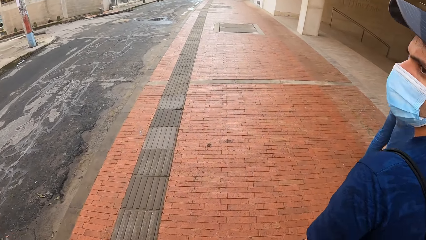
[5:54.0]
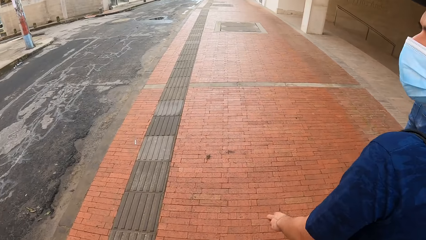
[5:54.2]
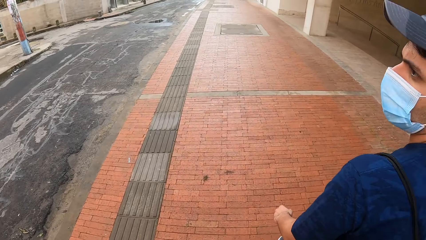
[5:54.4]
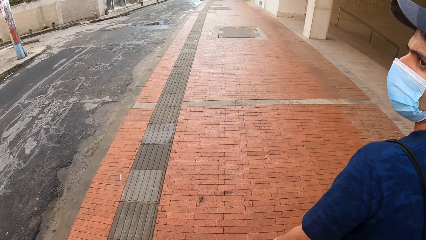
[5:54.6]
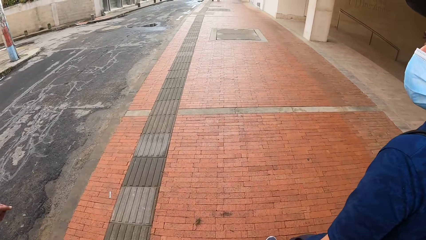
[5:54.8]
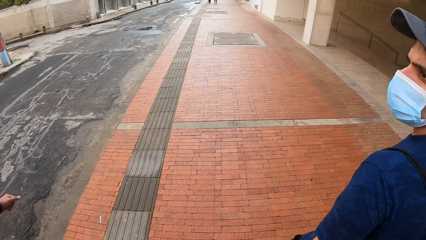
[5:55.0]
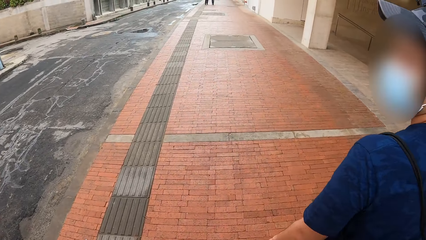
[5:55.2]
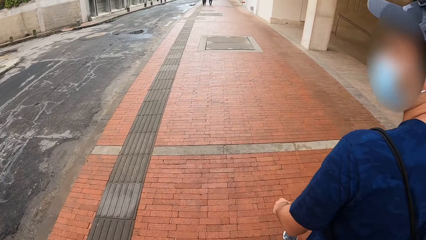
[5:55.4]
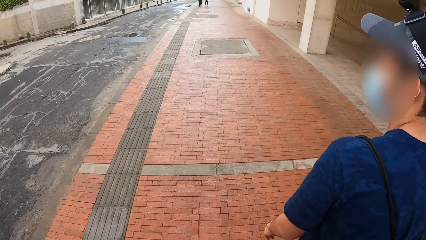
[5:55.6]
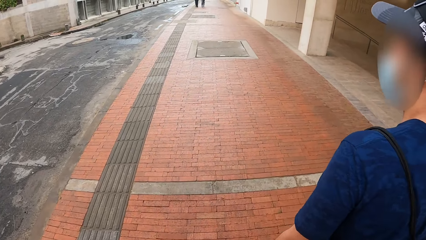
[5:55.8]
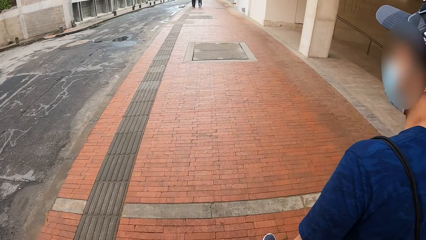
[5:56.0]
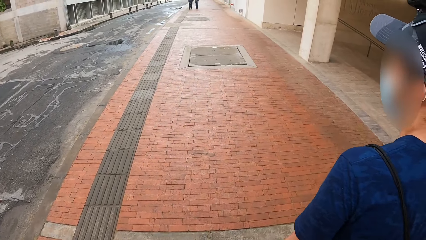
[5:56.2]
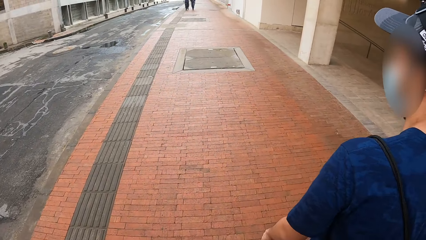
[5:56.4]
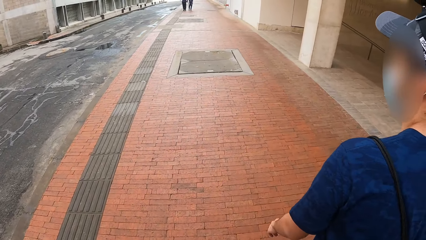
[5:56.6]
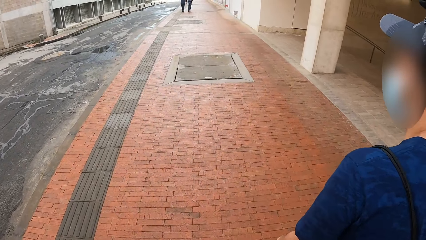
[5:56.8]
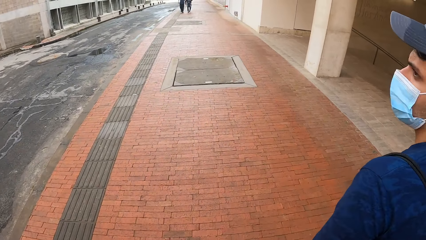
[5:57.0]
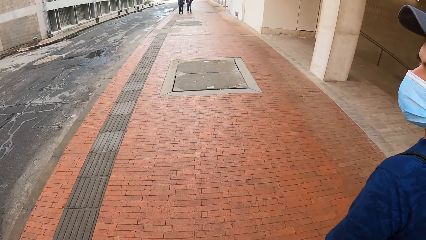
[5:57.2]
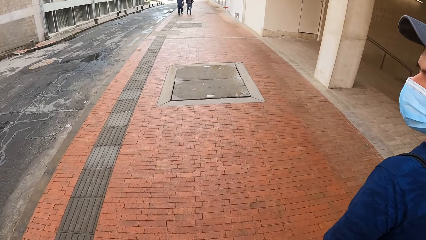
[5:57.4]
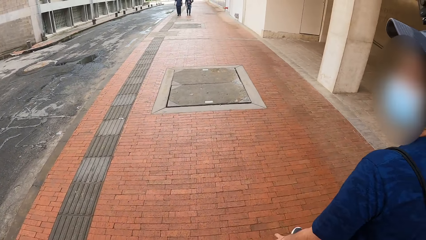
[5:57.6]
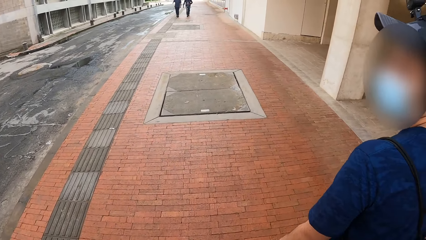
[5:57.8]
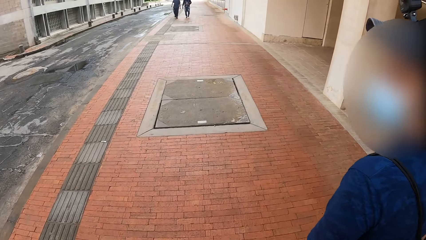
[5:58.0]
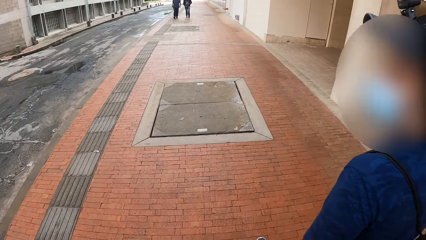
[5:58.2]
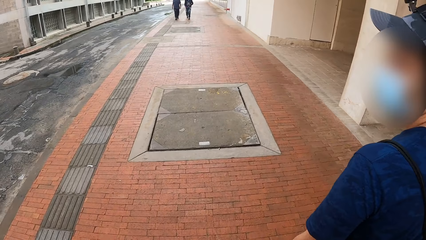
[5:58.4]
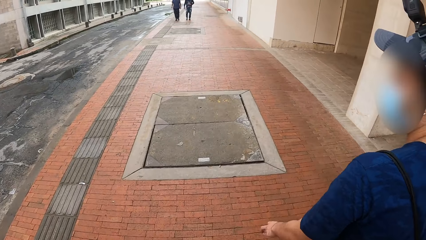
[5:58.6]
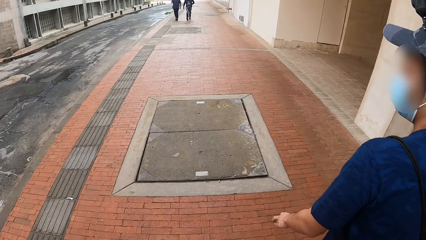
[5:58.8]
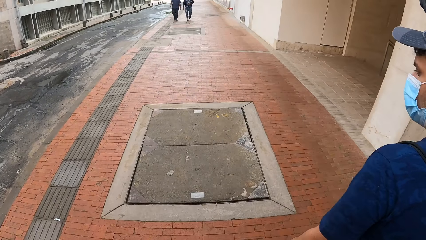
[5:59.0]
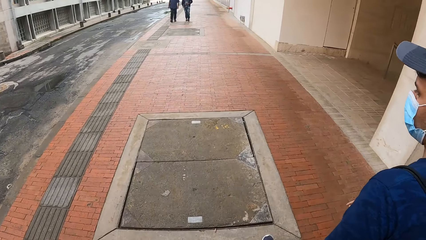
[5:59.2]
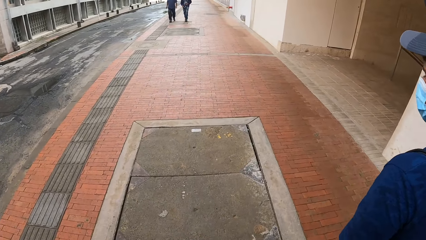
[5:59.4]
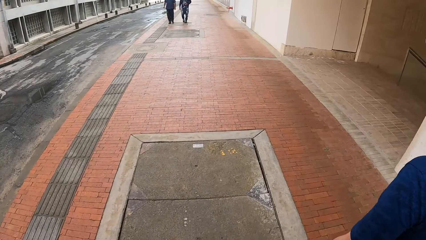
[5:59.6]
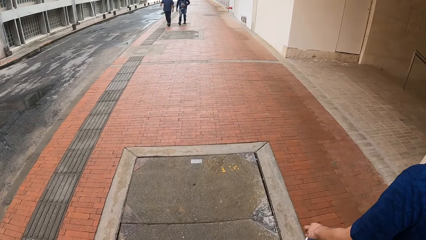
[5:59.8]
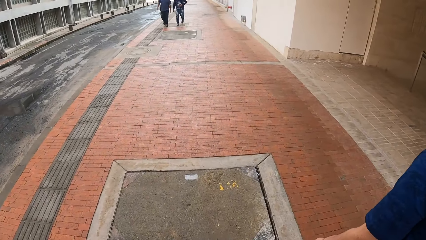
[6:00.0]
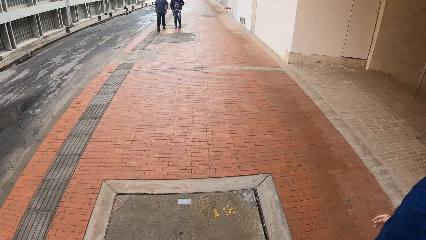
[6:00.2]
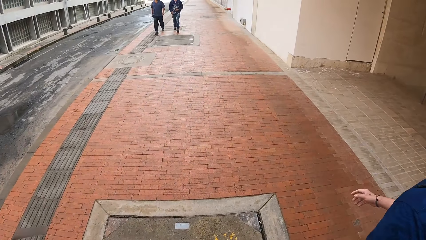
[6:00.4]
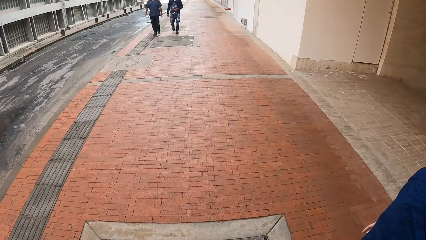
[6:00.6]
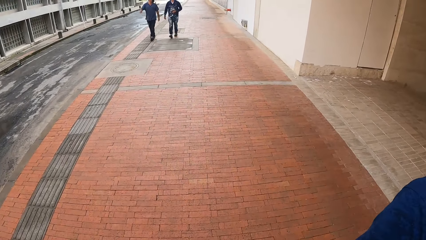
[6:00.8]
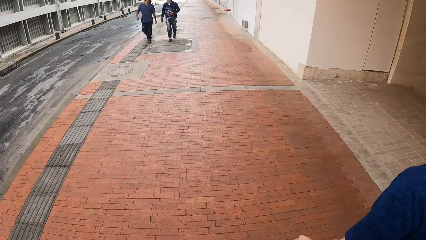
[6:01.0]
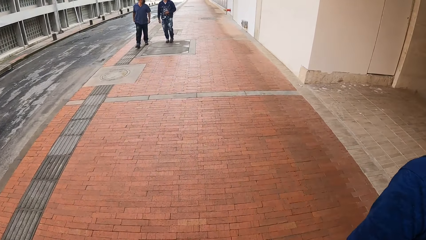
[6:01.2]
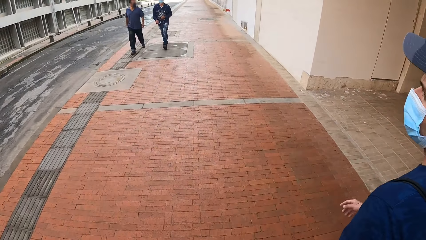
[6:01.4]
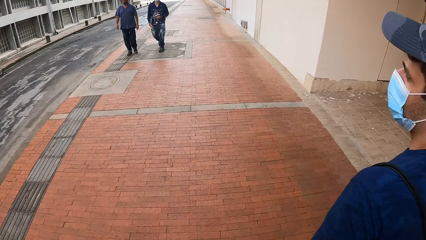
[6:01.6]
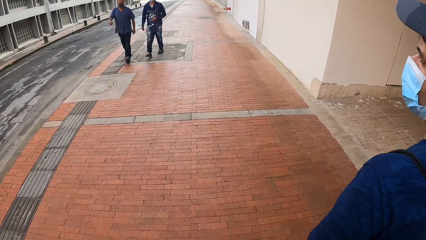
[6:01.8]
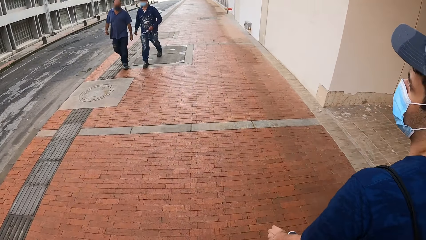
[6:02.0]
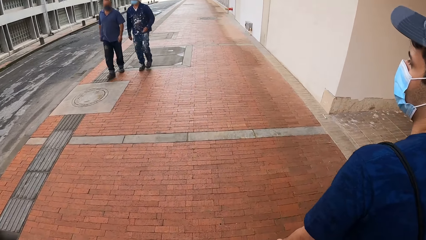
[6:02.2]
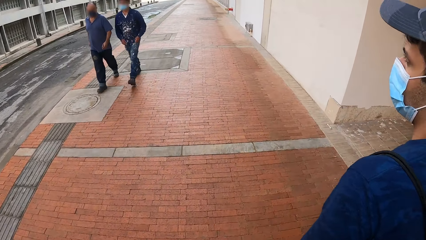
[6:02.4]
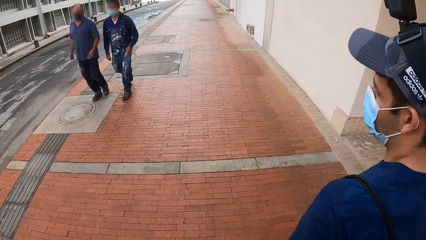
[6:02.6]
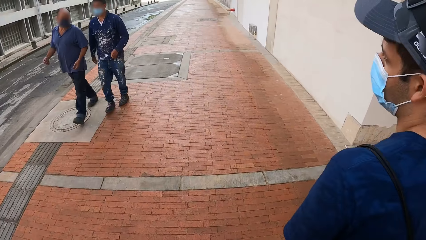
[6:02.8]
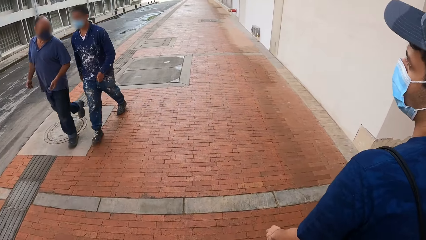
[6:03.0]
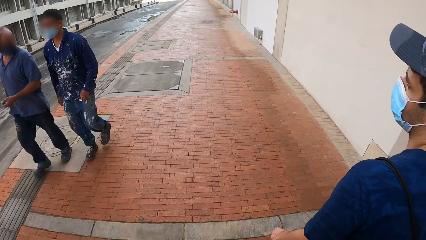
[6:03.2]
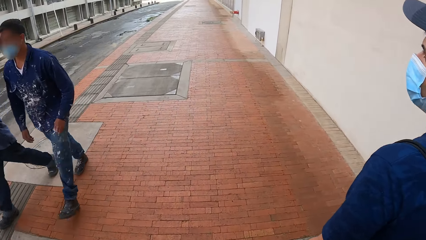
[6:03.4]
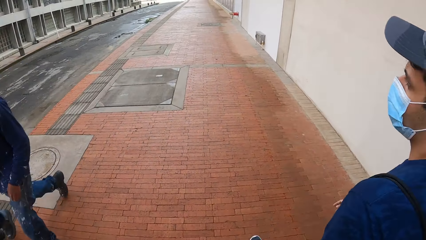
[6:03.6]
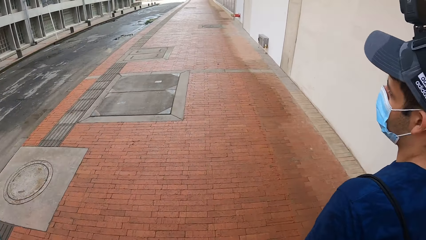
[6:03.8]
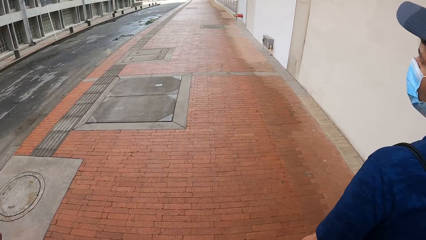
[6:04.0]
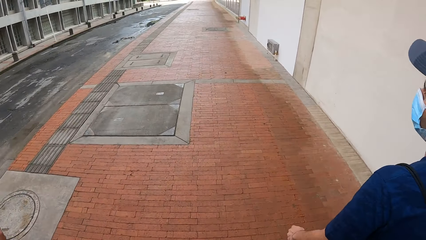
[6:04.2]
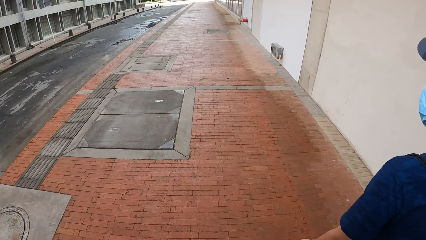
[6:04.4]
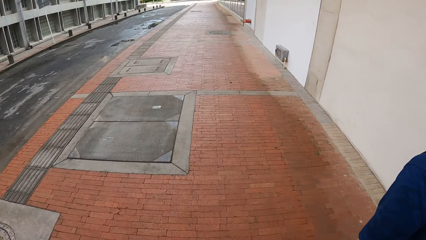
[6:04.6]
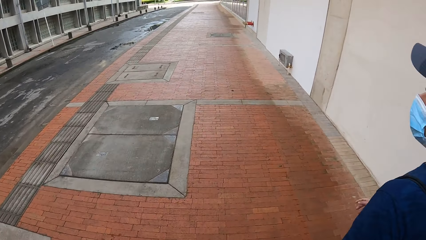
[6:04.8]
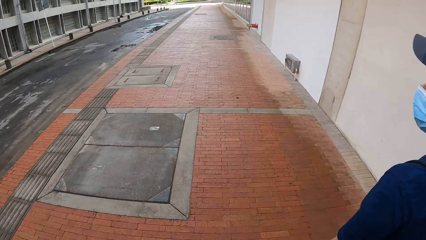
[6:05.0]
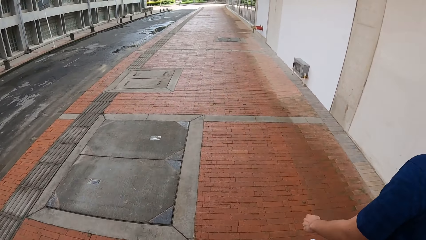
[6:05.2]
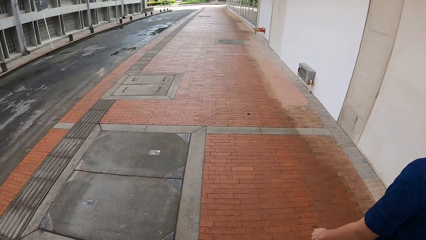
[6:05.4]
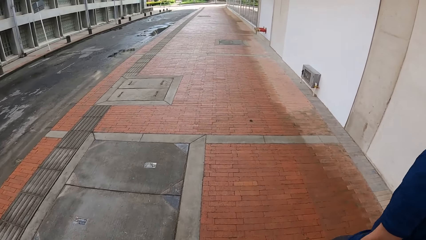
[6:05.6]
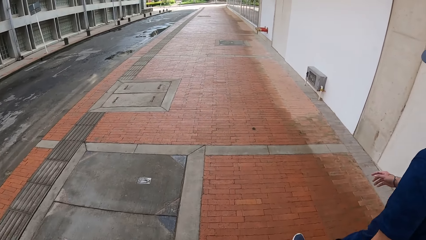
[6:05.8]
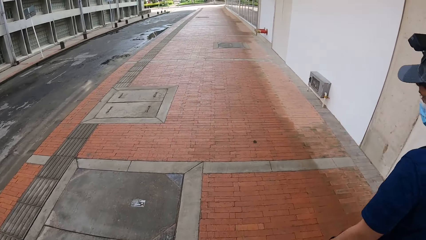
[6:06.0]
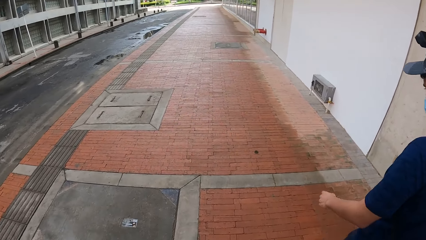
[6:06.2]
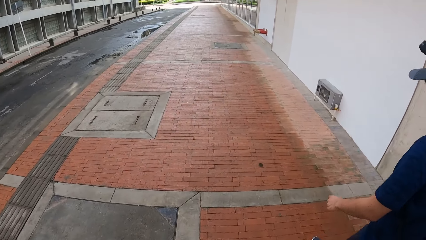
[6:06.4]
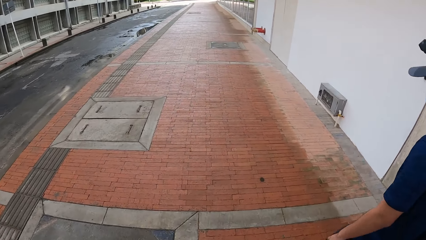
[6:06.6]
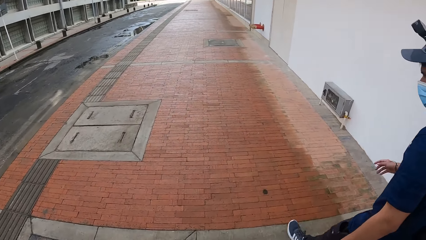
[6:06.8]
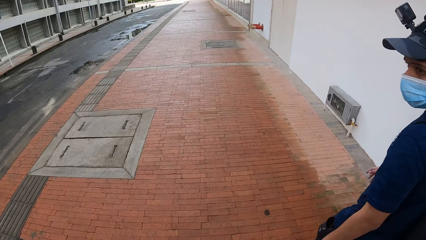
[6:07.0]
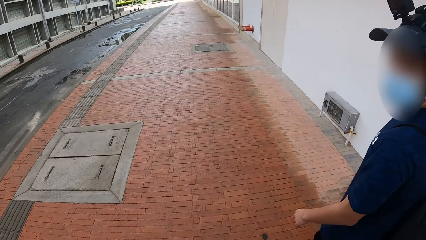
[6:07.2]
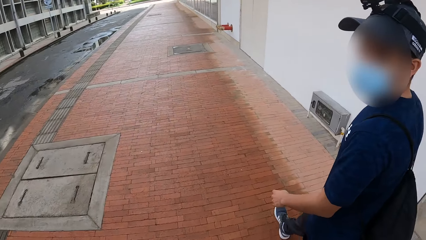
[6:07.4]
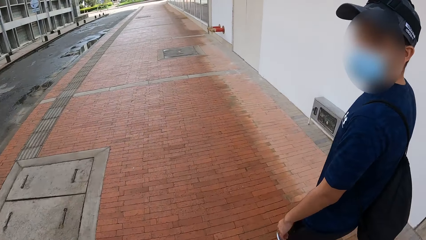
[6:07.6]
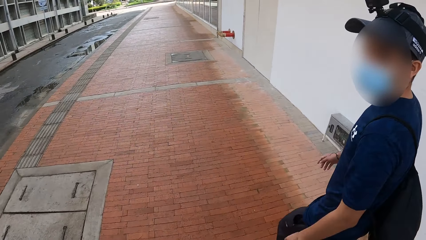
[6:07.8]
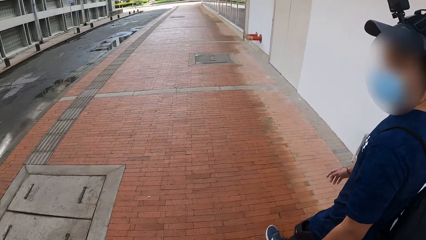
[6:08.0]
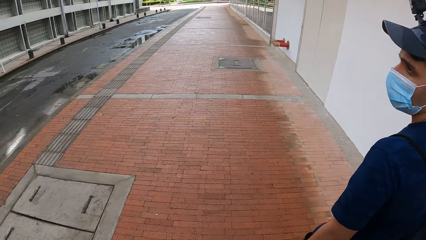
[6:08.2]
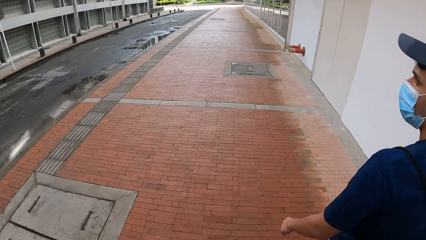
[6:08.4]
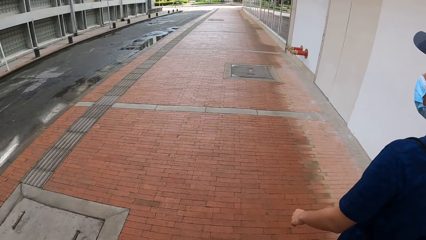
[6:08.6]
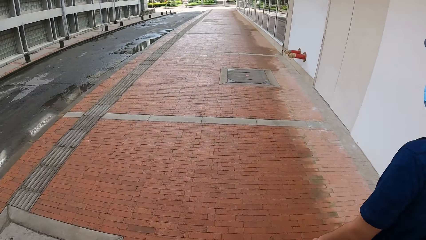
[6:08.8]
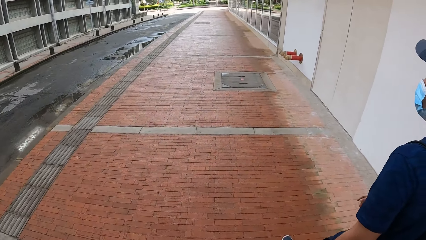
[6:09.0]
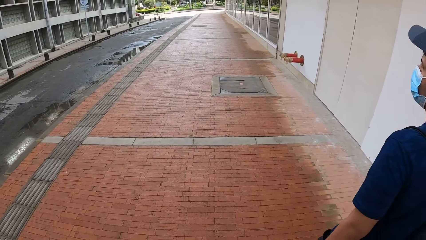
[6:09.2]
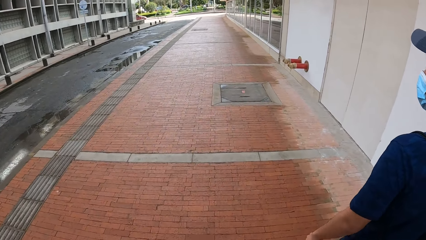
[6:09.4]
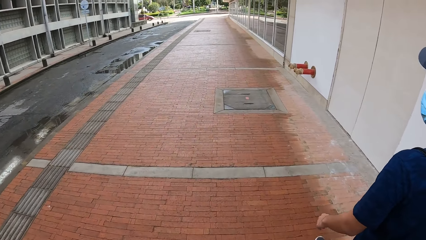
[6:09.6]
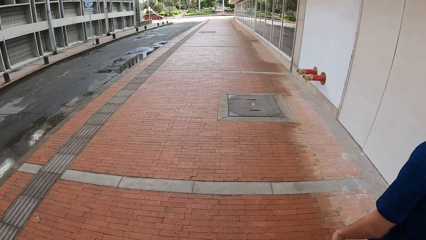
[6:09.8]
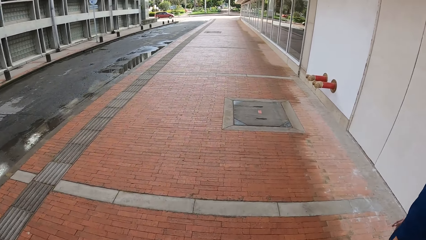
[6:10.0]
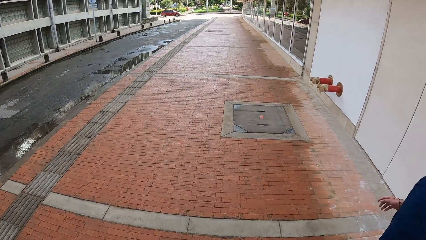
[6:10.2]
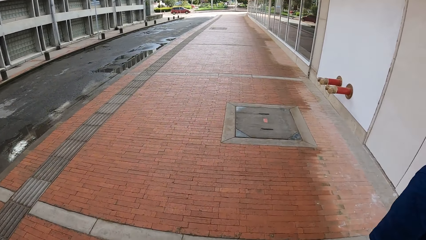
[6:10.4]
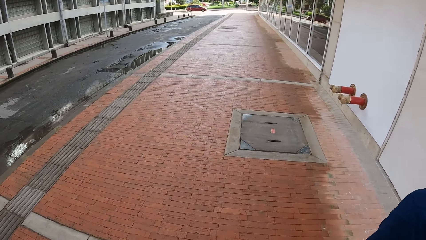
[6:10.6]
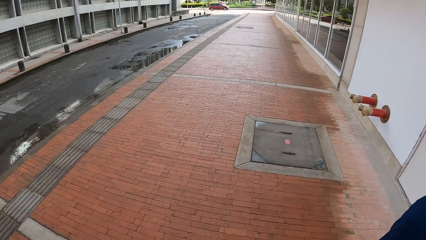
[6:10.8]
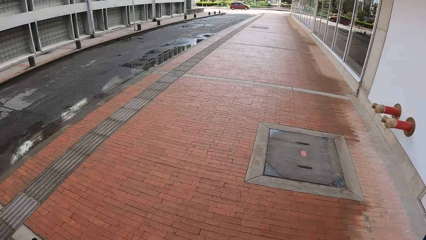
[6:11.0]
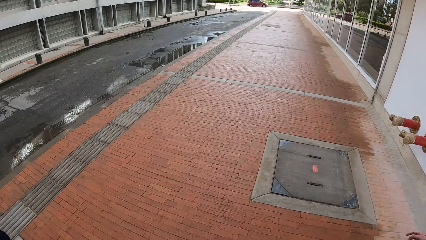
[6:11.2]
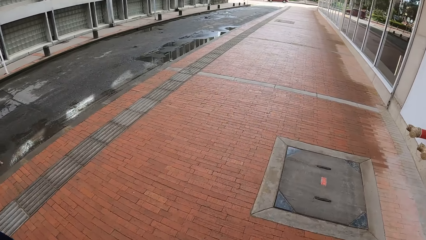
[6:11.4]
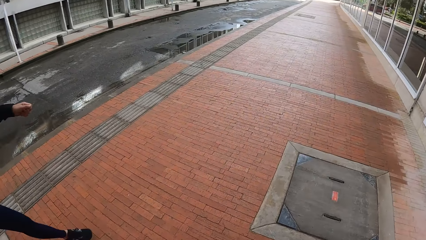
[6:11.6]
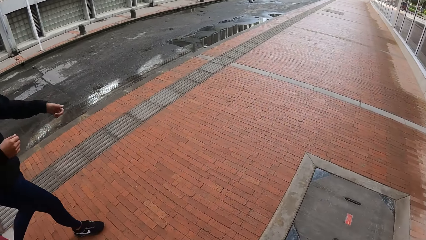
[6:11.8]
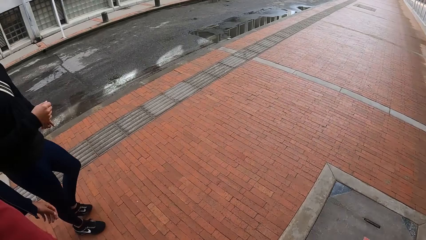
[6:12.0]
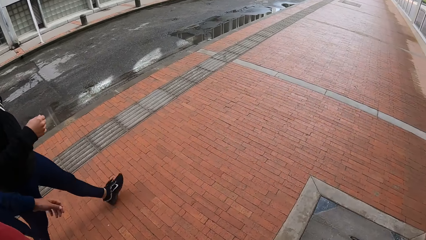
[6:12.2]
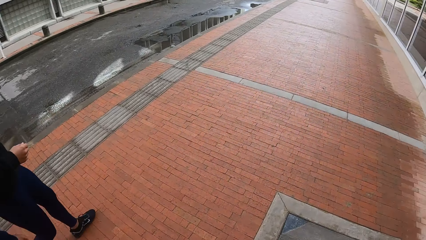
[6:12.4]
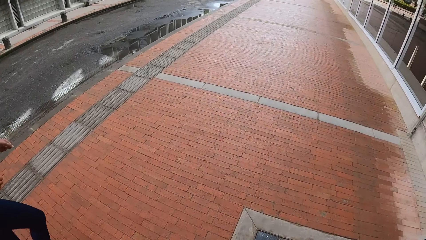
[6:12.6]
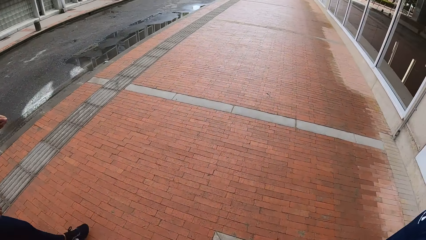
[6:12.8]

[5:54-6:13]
A man walks past the camera wearer. Another man walks past the camera wearer. A car drives across the road.
